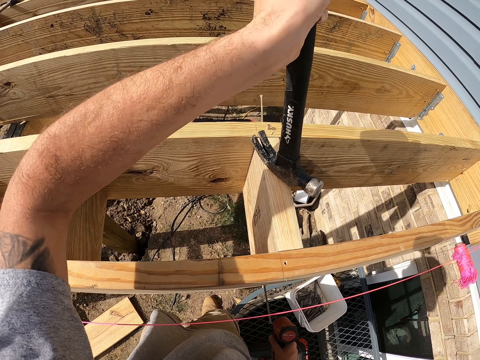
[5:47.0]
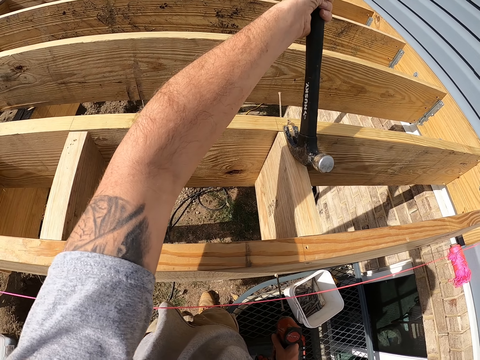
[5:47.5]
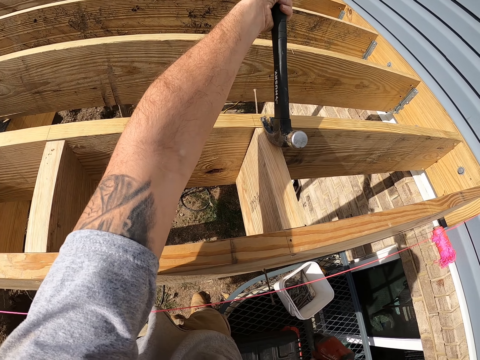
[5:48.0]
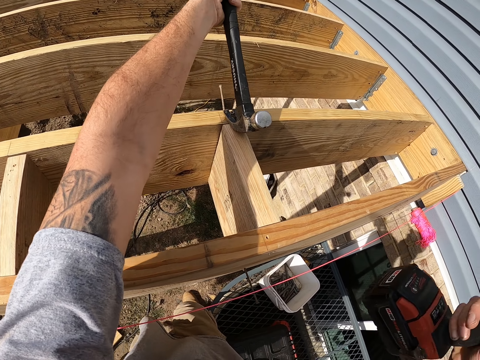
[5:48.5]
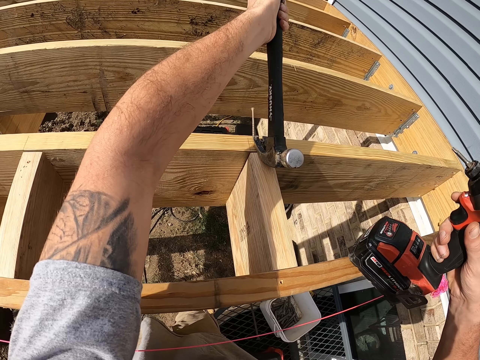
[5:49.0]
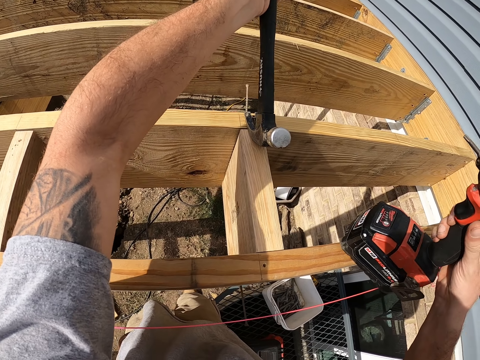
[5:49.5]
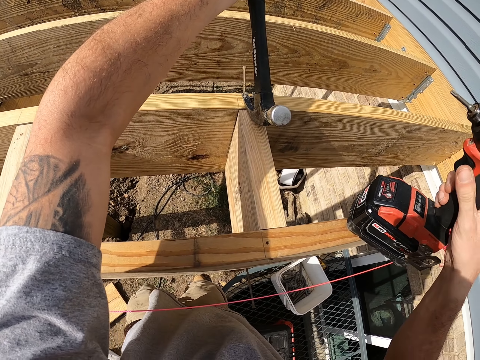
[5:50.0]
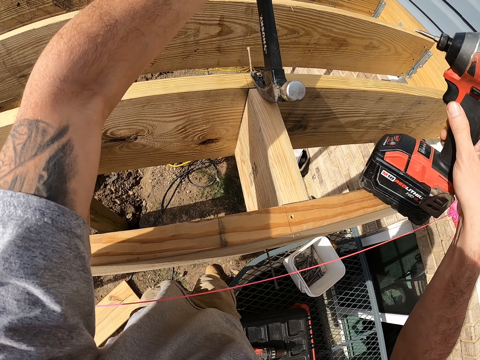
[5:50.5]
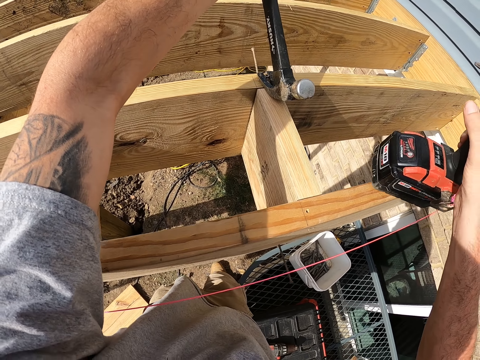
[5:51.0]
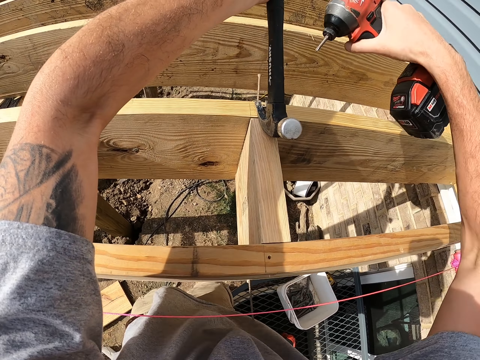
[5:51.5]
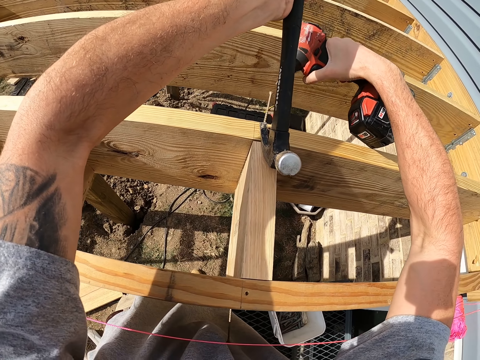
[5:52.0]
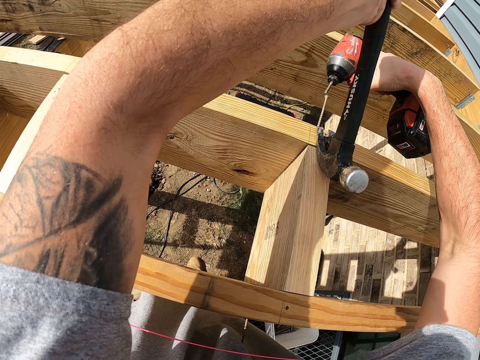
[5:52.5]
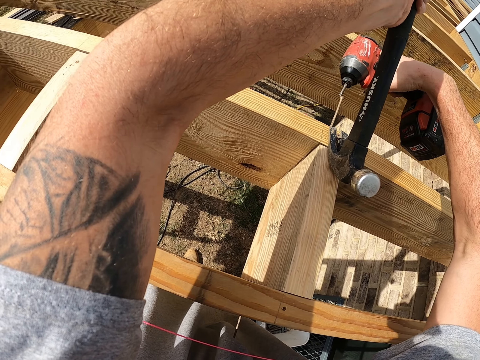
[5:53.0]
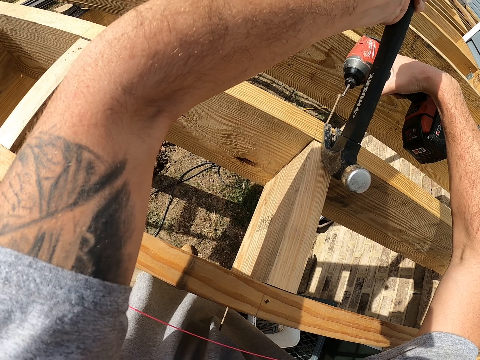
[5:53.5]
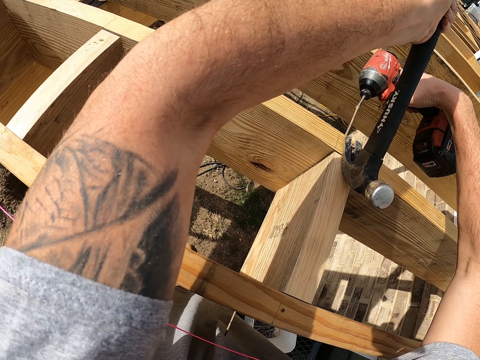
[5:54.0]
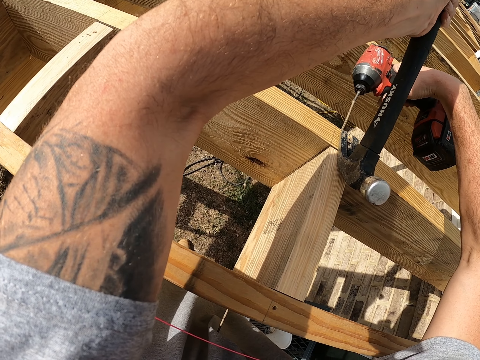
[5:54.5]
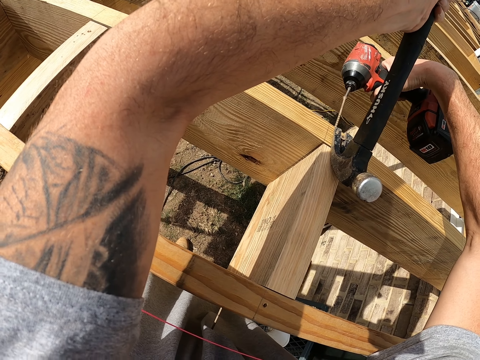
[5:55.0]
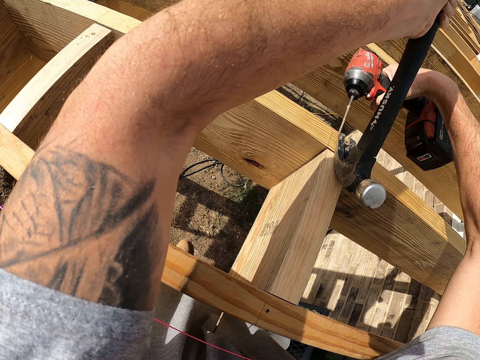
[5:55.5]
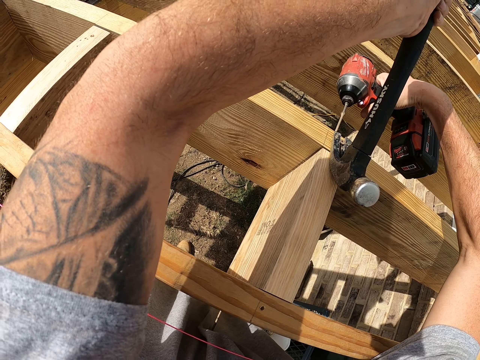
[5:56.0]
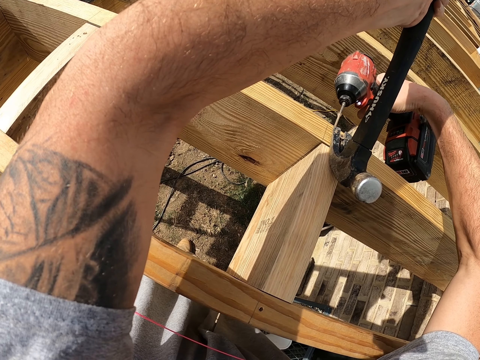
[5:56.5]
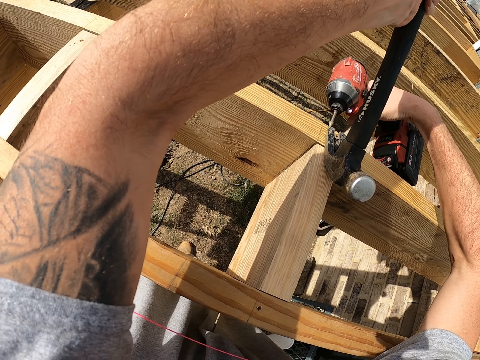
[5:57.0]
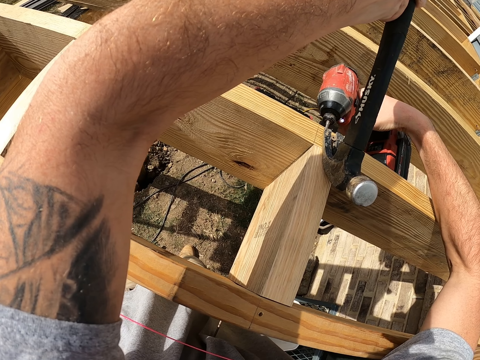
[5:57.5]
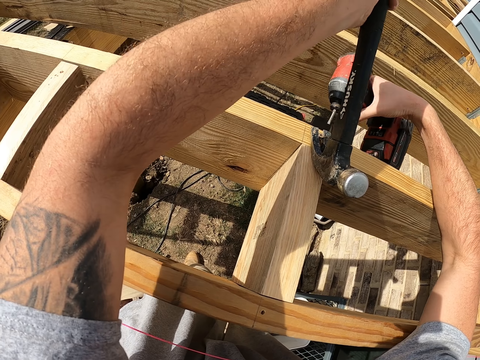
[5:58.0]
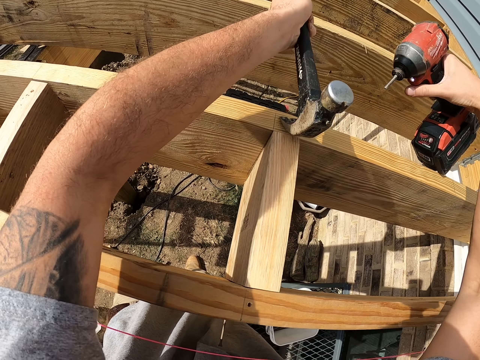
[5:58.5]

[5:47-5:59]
The camera wearer hooks the hammer to the screw. They drill the screw into the wood.

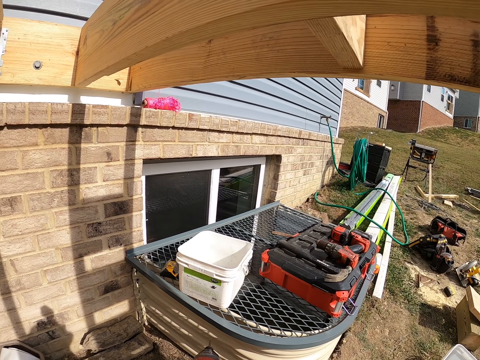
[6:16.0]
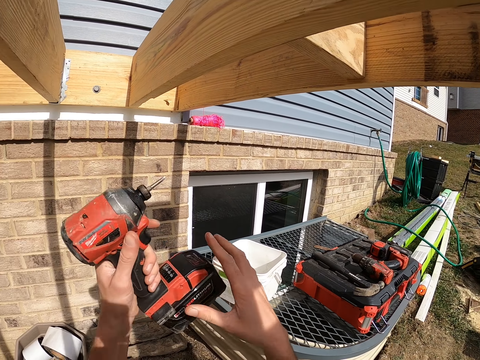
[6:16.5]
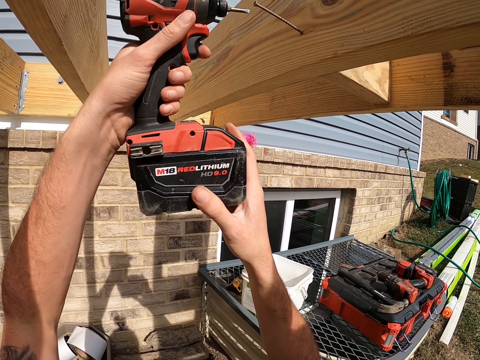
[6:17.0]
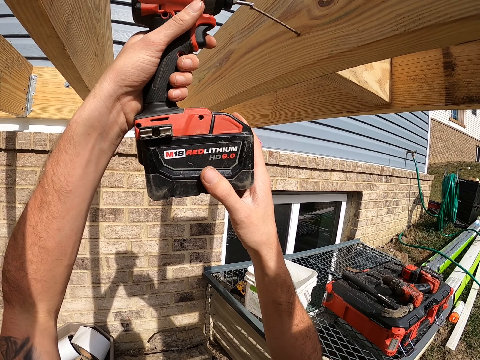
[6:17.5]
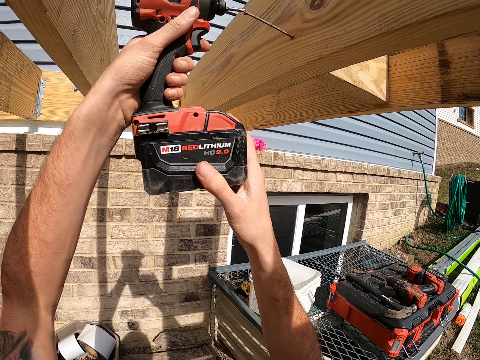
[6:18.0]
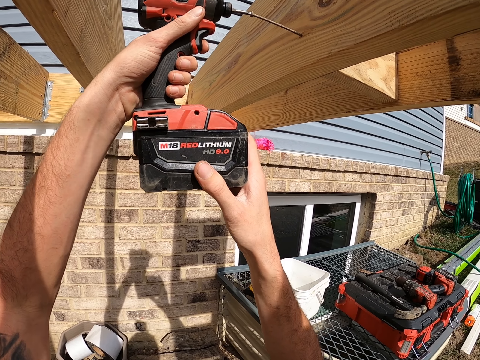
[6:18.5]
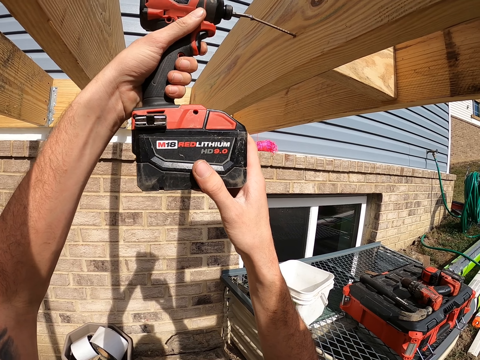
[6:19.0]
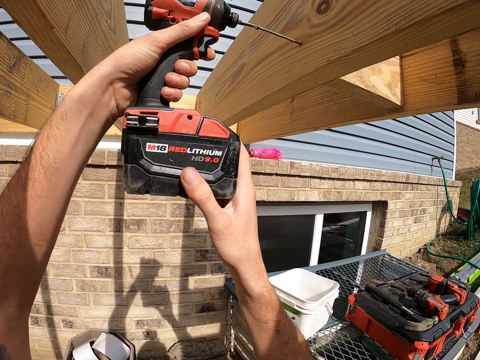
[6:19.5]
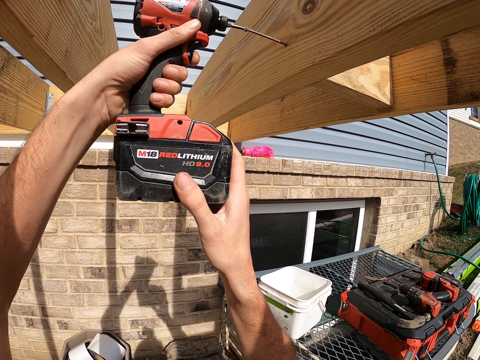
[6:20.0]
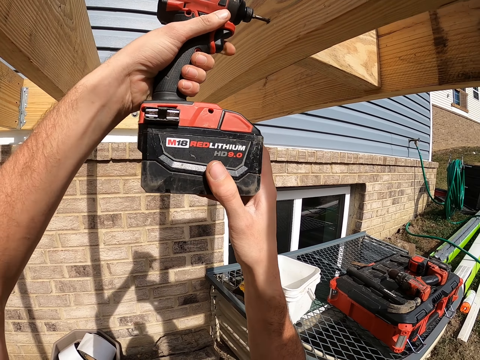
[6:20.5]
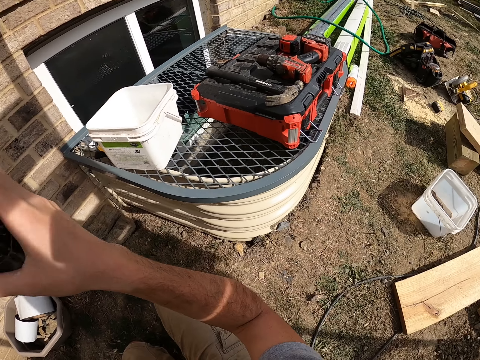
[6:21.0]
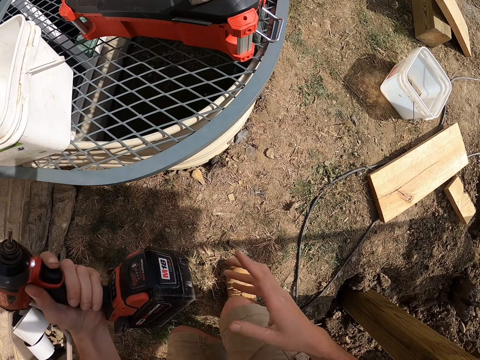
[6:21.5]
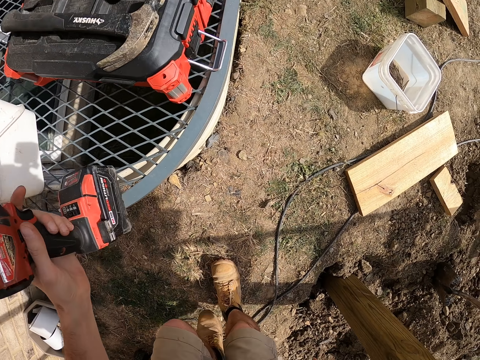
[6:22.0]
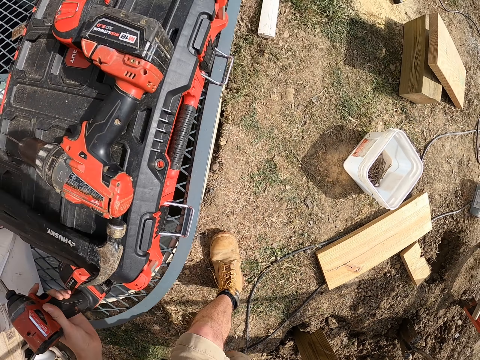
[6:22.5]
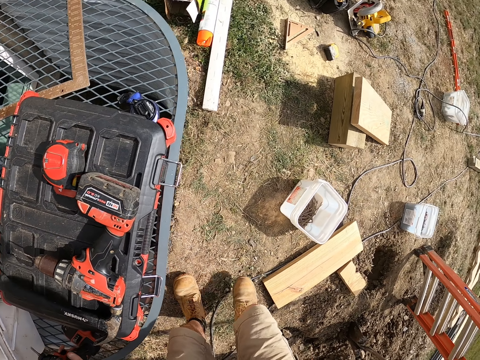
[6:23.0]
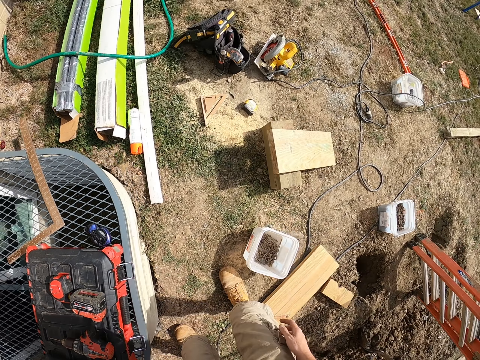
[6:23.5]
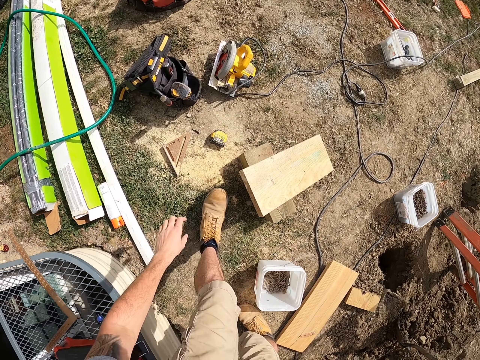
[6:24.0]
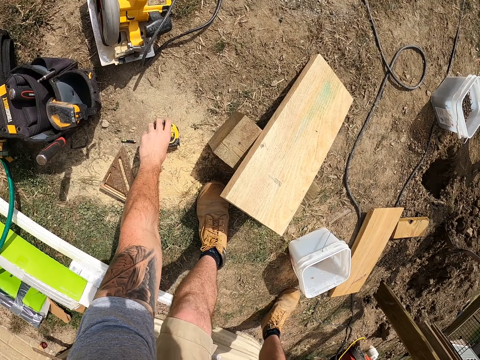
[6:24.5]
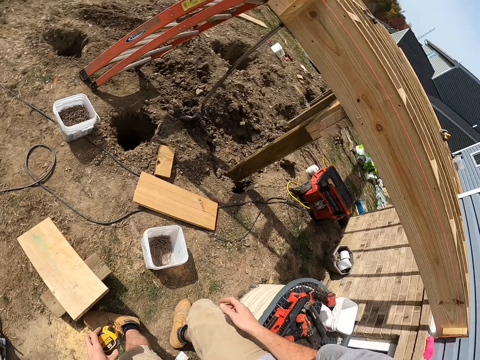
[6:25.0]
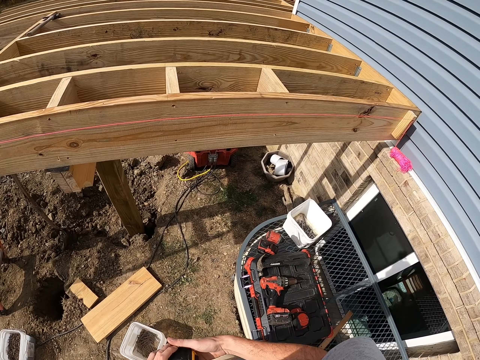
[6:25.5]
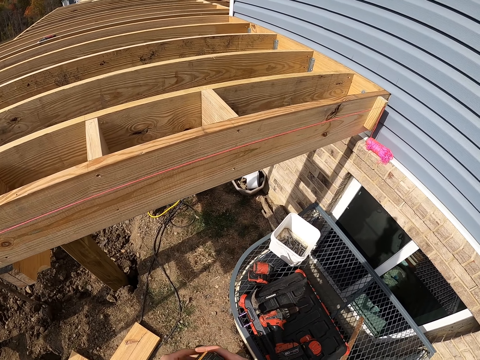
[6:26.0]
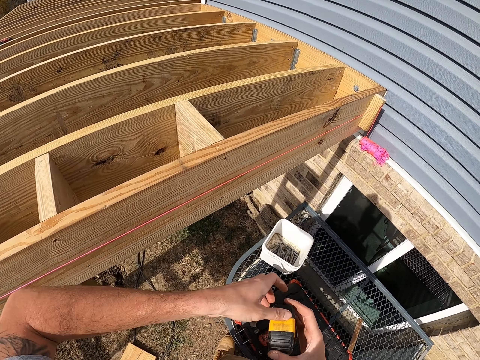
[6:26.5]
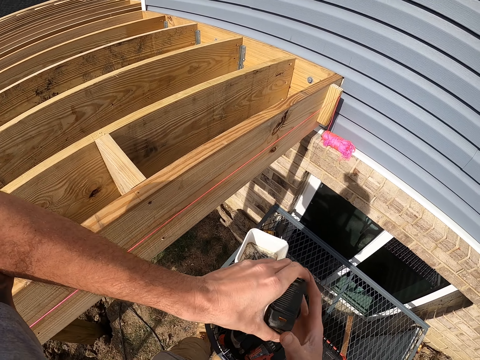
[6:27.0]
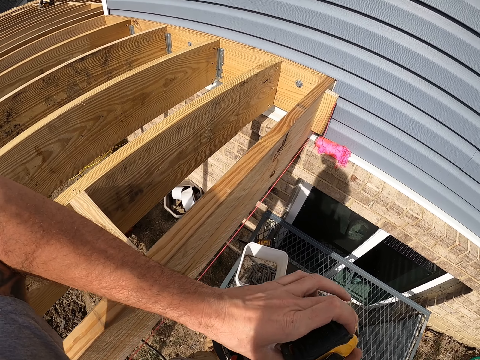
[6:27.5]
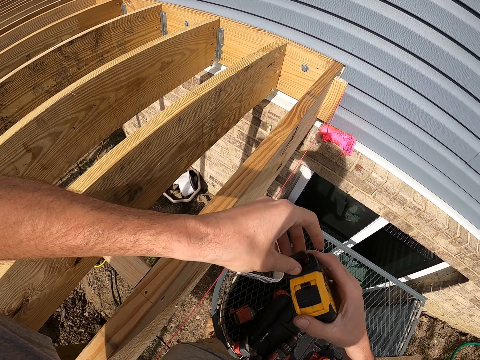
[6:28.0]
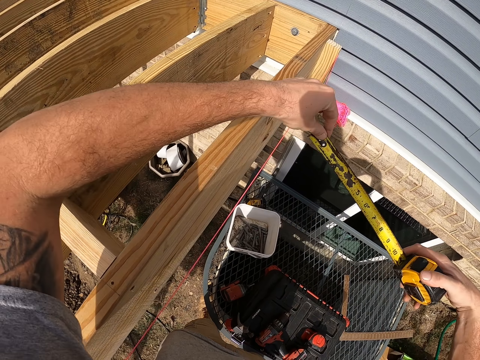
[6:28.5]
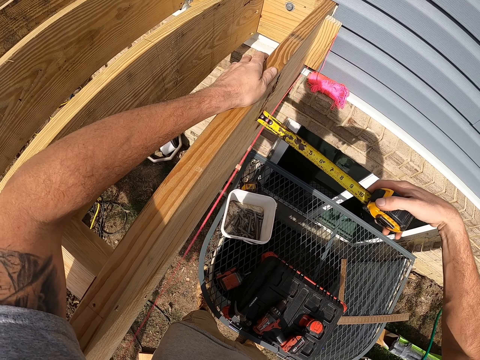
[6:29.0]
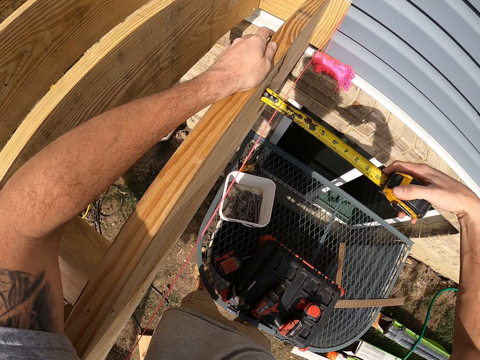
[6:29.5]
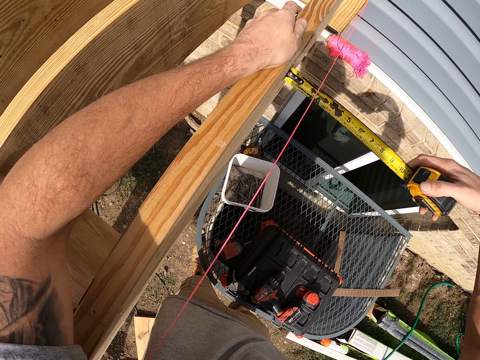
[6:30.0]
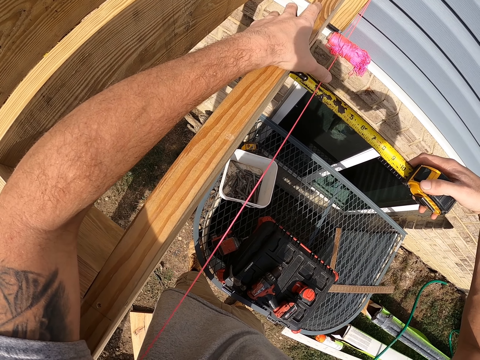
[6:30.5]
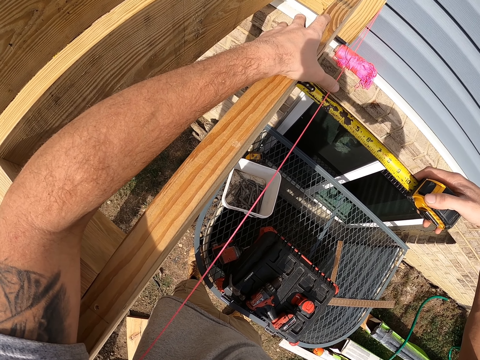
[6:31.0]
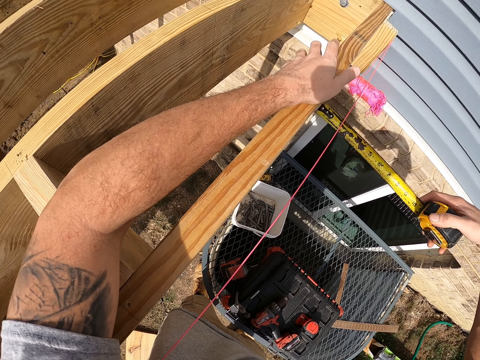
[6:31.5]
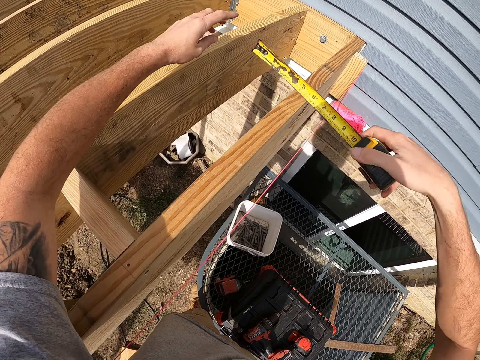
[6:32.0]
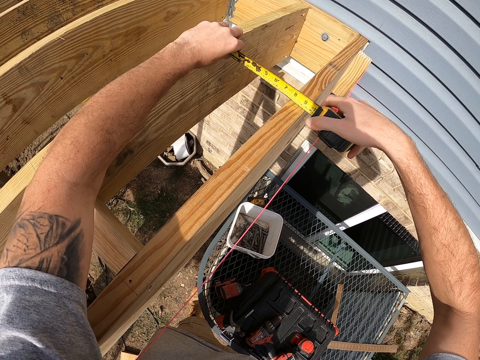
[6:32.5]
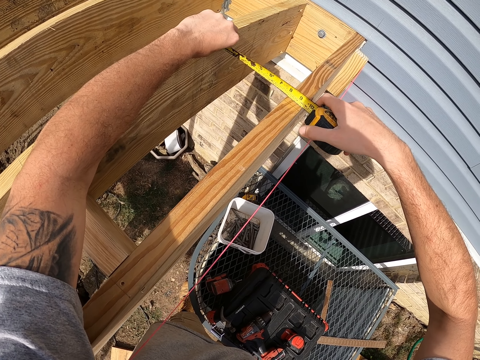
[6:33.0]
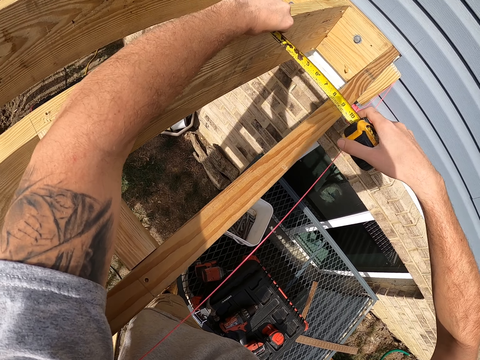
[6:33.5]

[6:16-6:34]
The camera wearer drills a screw into the wood. They put the drilling machine or drill bit down. They pick a tape measure from the ground. They measure the wood.
